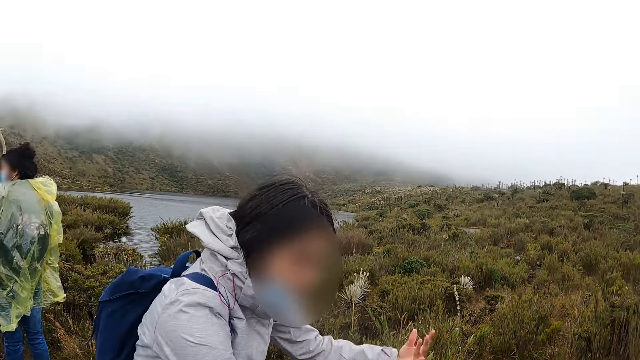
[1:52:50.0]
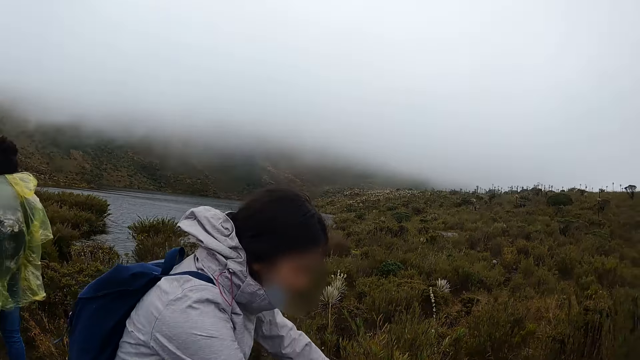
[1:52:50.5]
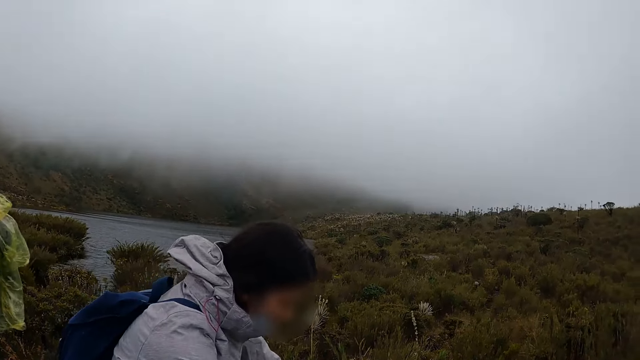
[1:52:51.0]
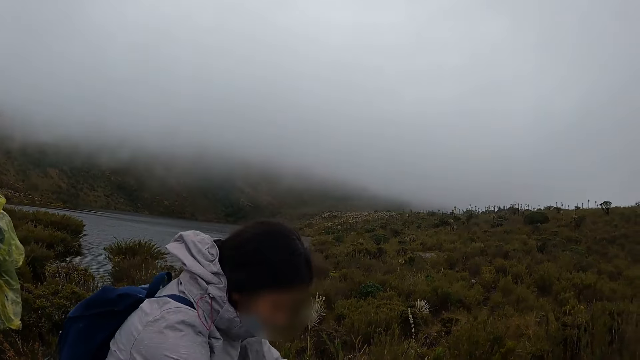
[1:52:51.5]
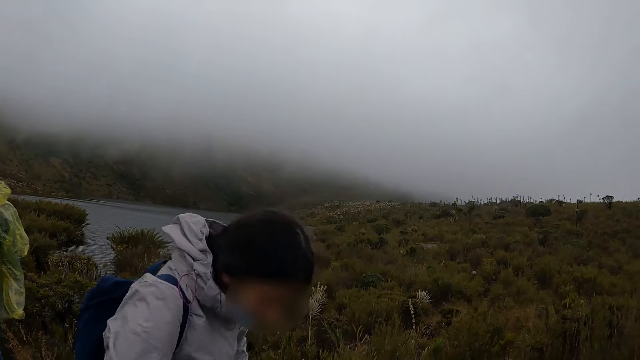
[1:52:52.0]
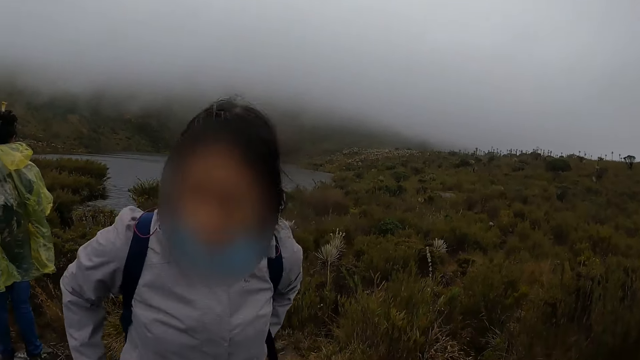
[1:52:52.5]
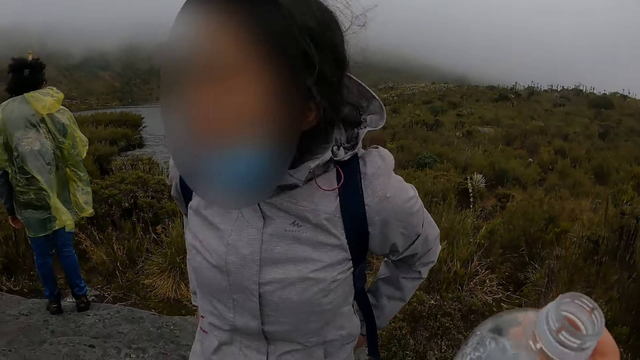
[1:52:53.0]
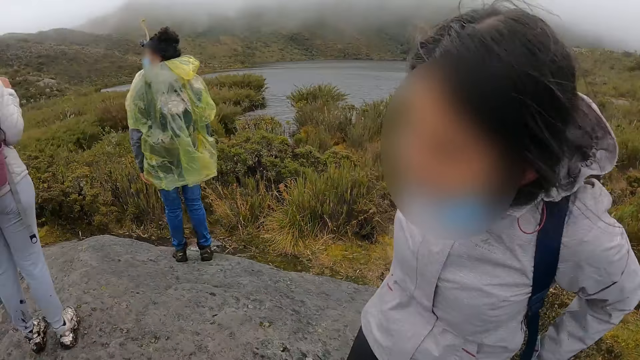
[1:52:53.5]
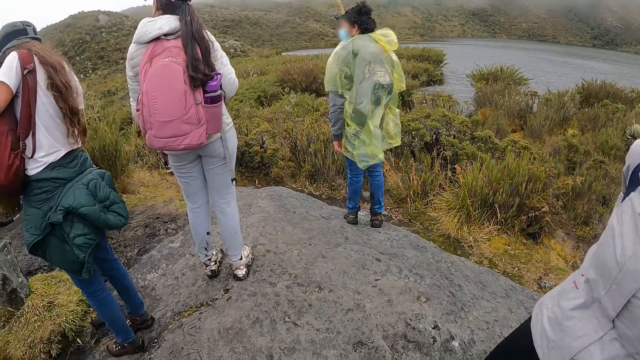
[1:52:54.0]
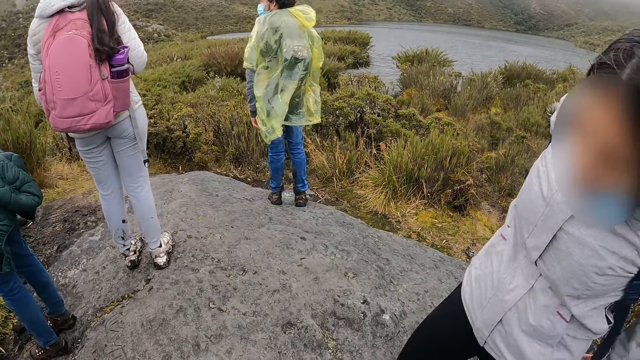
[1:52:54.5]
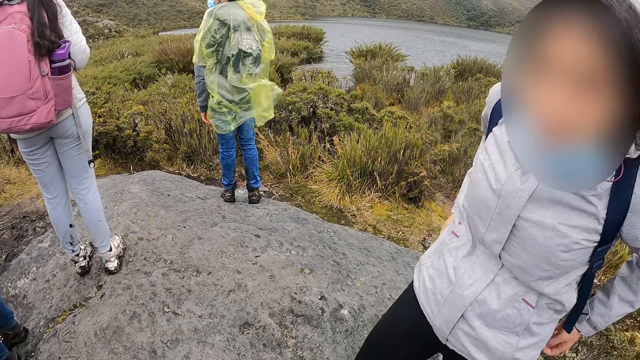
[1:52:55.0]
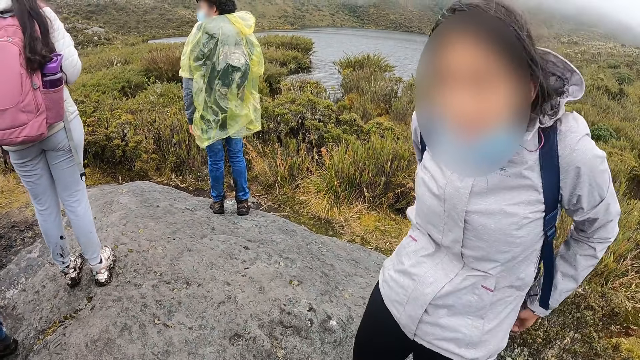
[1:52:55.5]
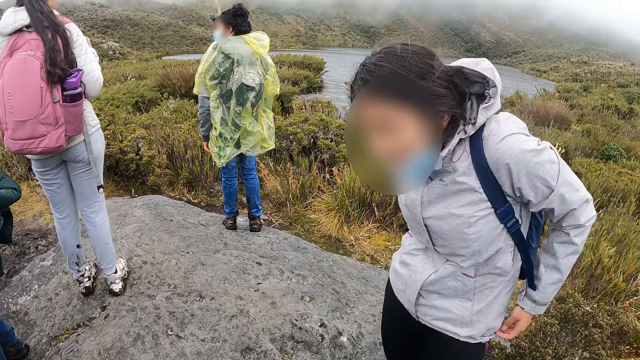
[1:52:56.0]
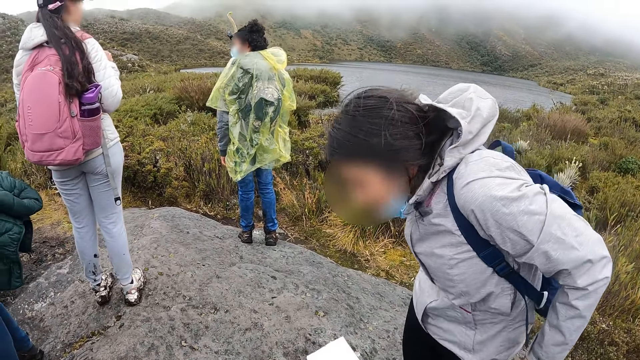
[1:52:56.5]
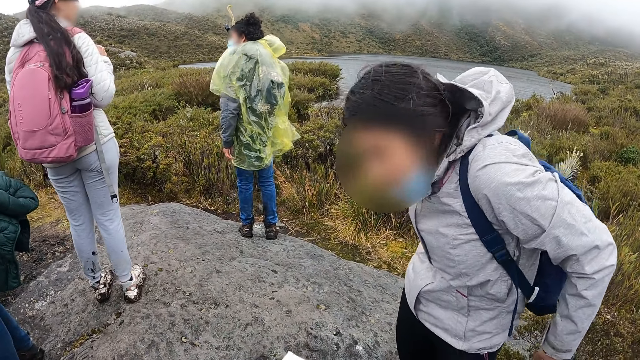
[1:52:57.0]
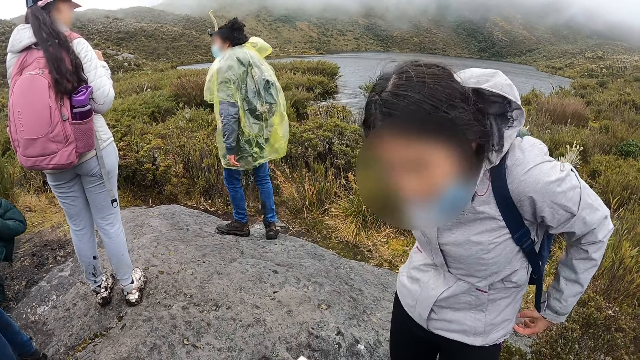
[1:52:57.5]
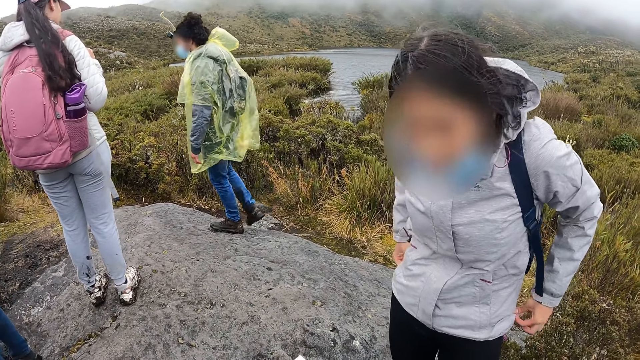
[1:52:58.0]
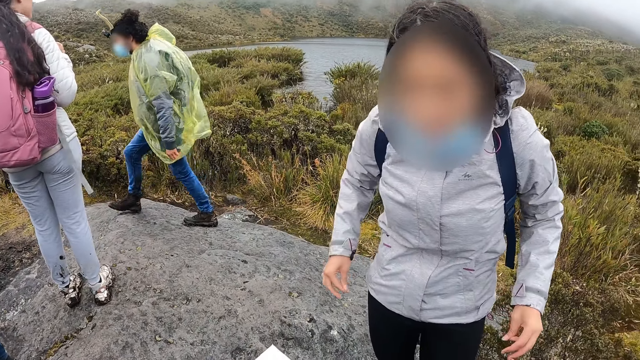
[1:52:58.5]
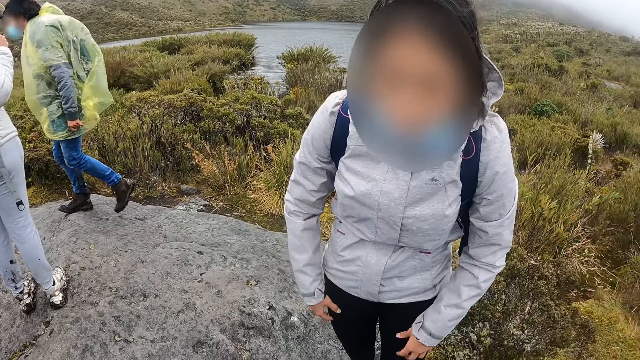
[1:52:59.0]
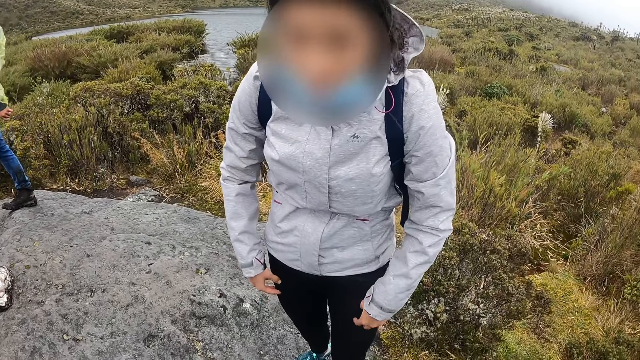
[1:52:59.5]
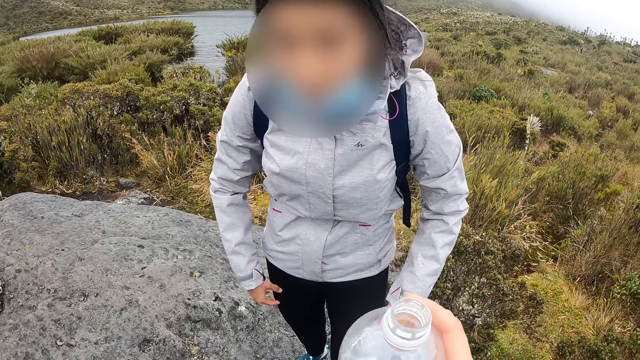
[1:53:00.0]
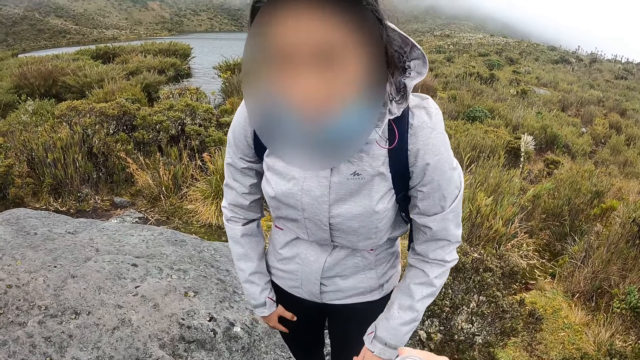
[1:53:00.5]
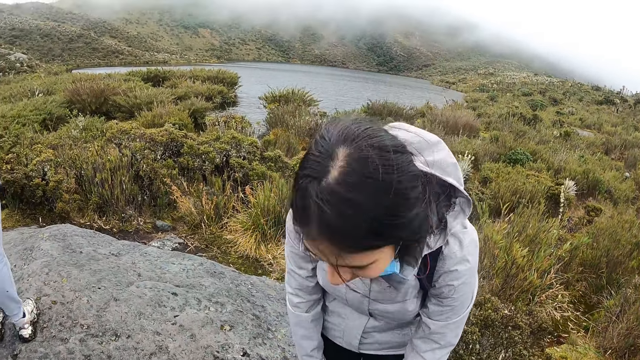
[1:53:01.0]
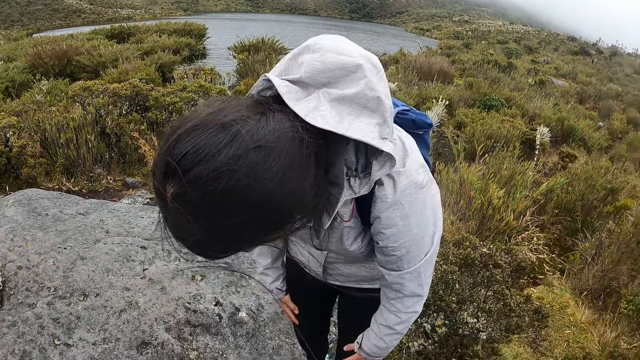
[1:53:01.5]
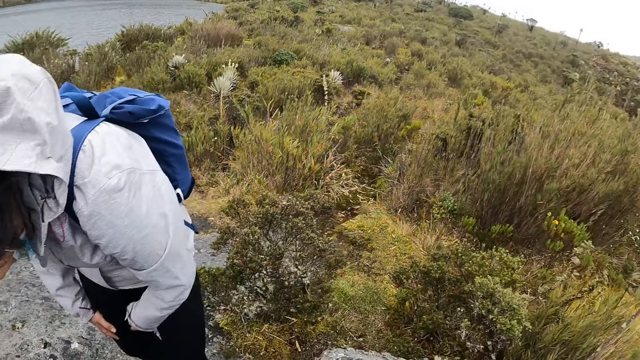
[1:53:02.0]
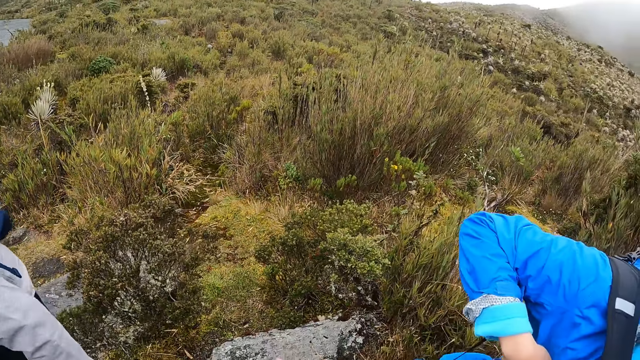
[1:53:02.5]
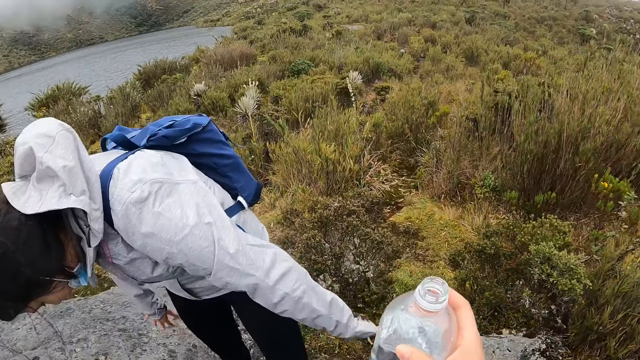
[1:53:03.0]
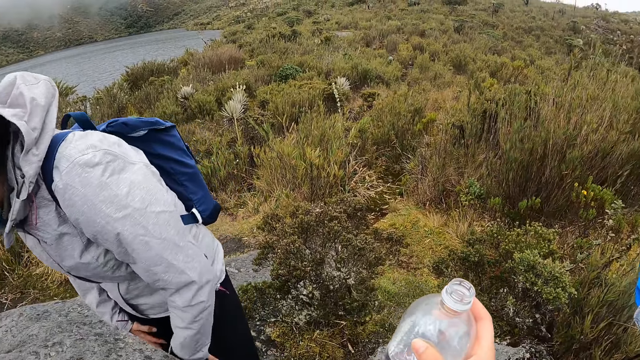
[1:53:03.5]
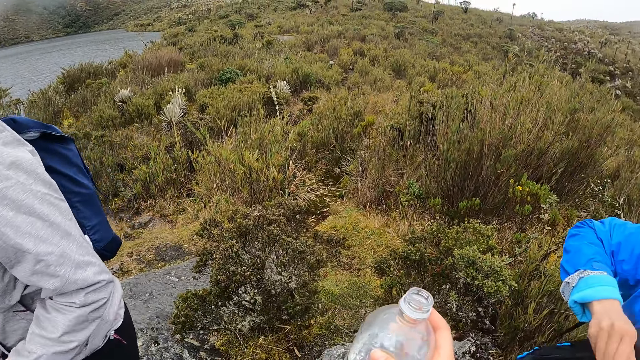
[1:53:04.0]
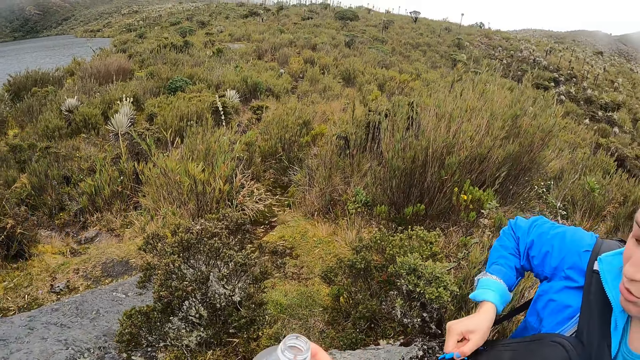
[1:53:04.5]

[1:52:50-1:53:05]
A woman moves around. A lady walks around. The woman interacts with the camera wearer. The woman cleans her hands on her lap. The camera wearer looks around.

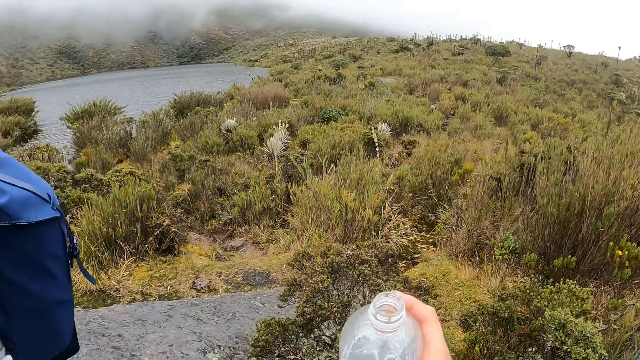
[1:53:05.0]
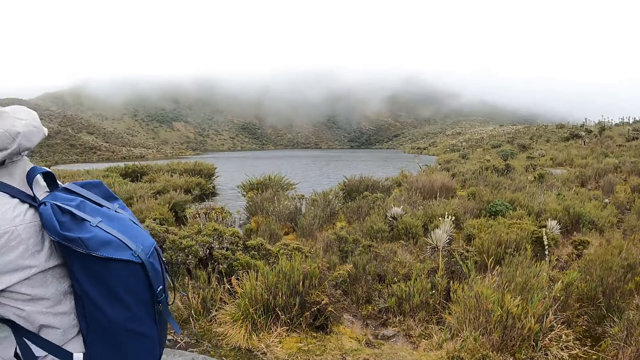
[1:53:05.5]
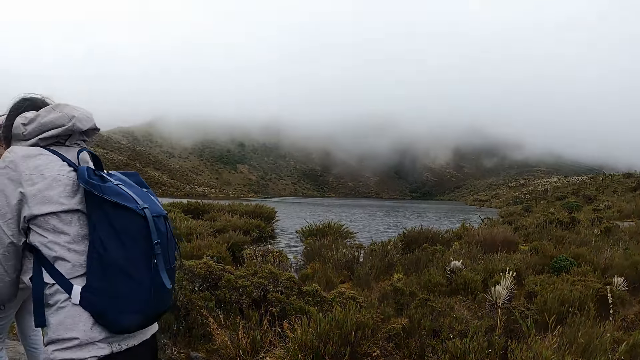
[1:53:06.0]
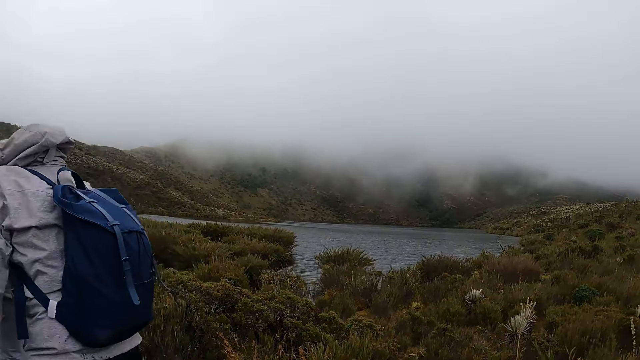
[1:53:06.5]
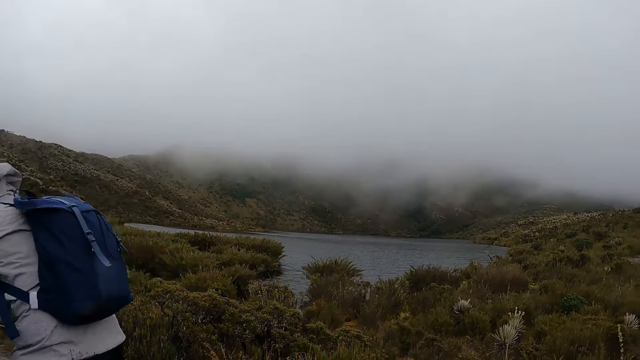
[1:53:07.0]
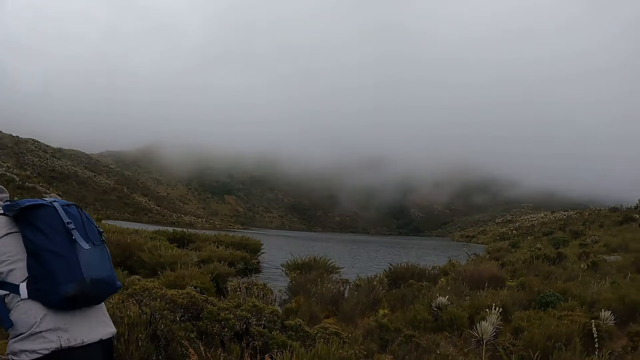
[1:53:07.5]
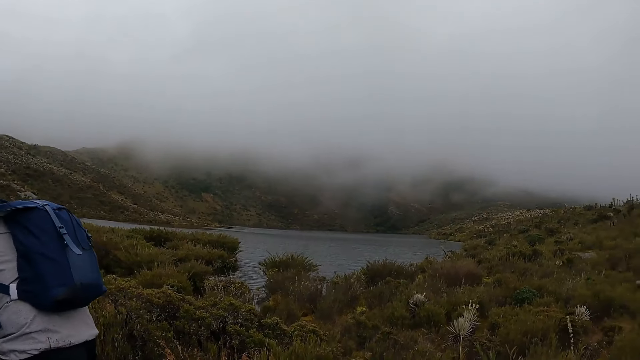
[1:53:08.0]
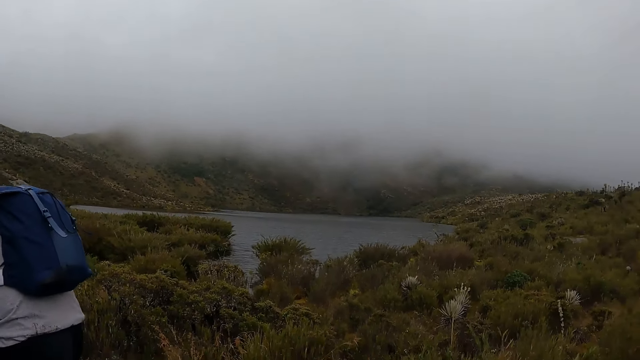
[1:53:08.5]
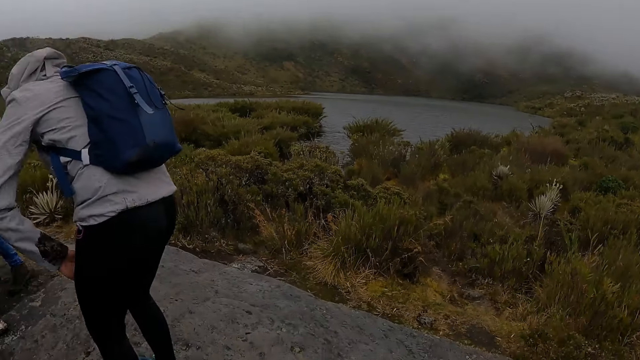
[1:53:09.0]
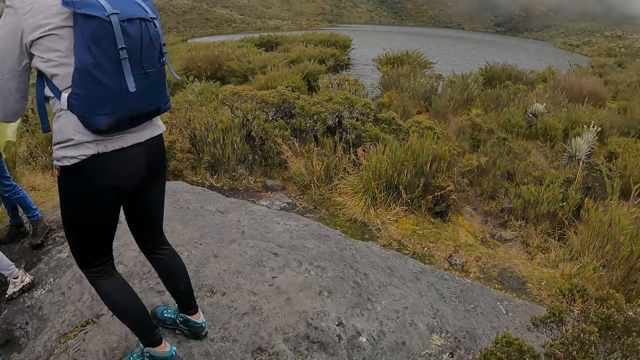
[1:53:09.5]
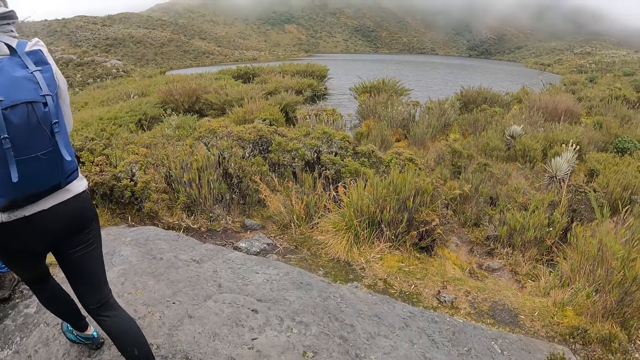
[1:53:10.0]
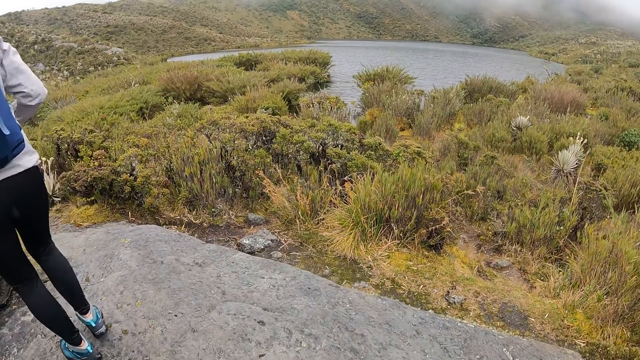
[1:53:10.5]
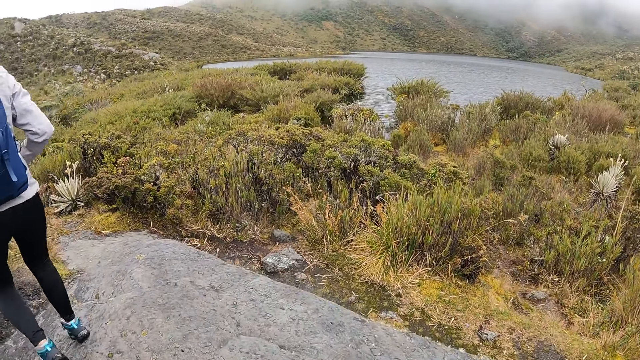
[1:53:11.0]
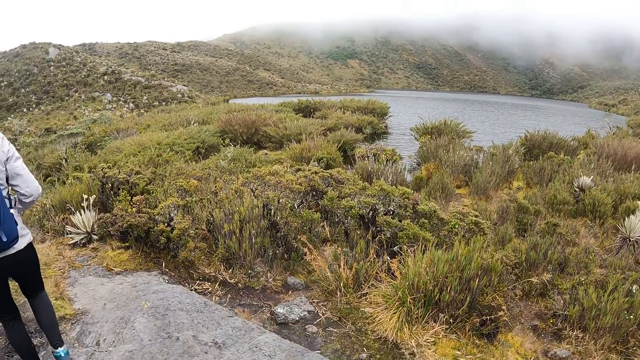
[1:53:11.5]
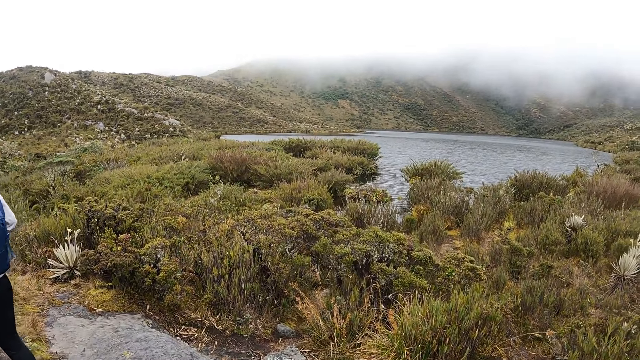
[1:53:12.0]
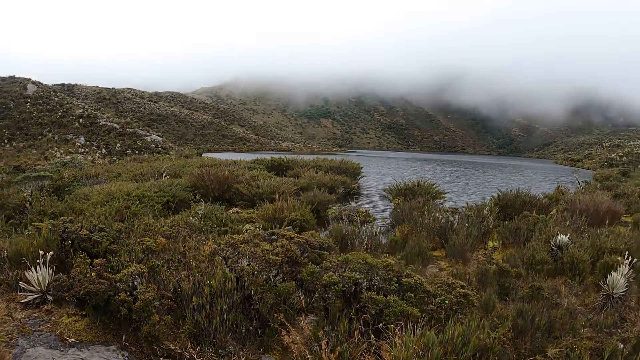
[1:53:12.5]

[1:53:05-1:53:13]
A lady walks around.
